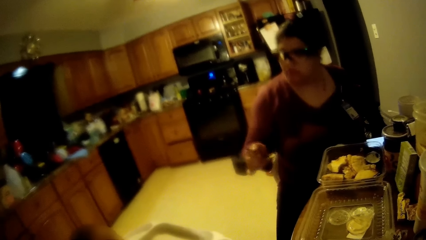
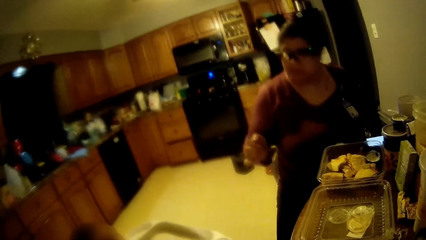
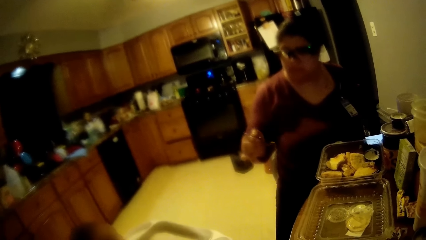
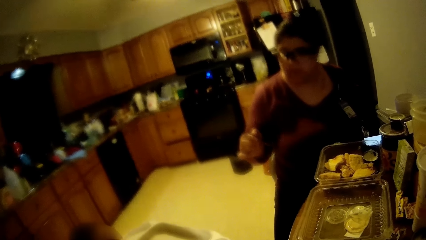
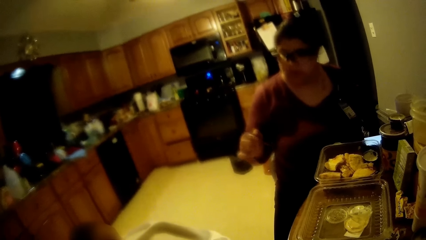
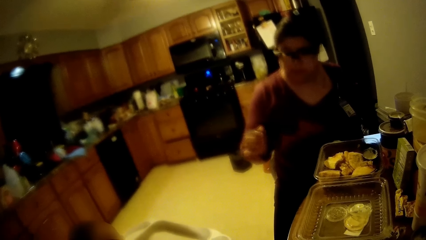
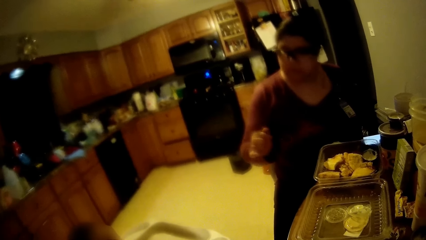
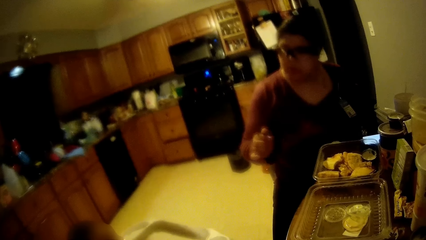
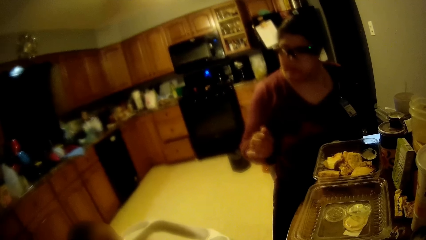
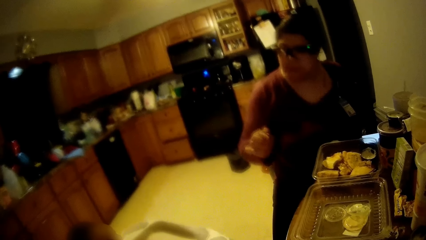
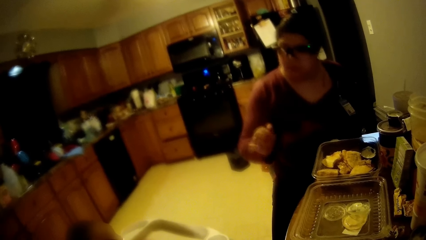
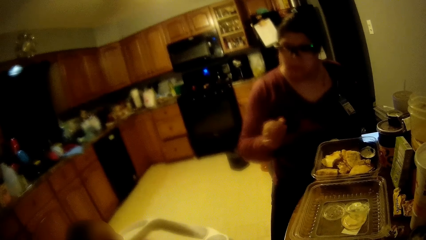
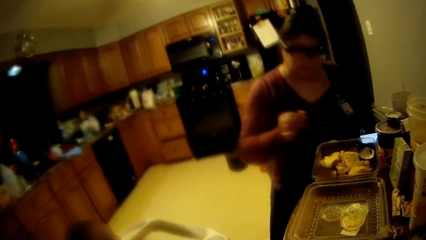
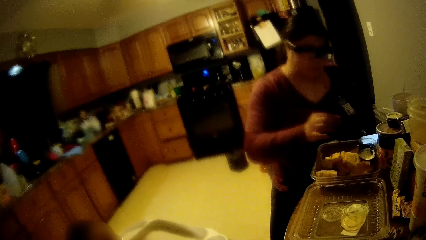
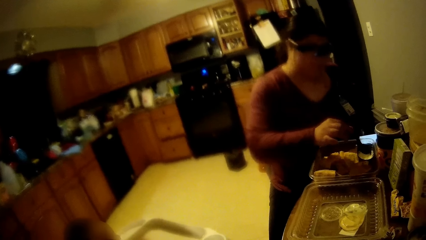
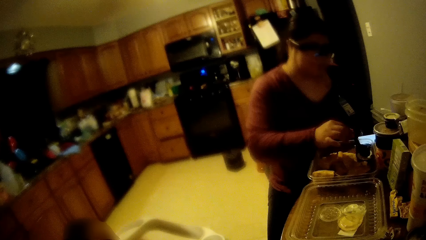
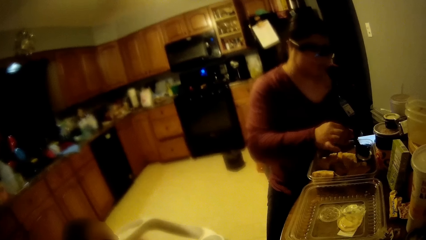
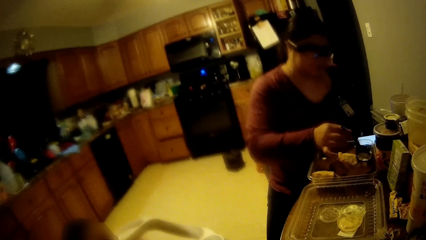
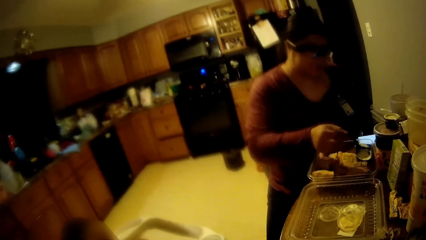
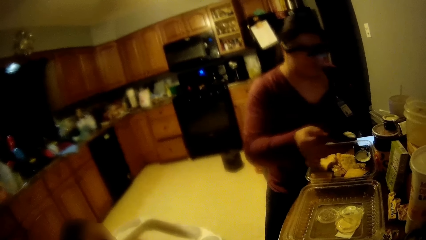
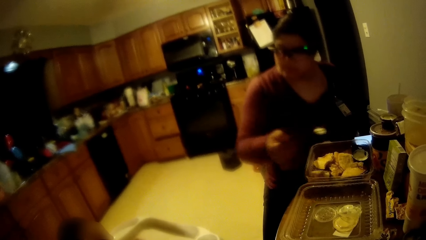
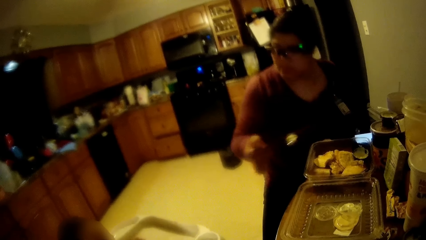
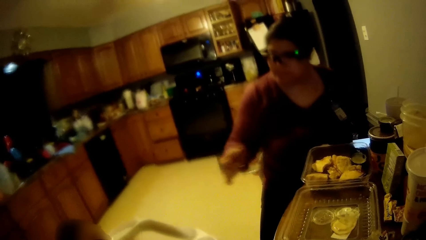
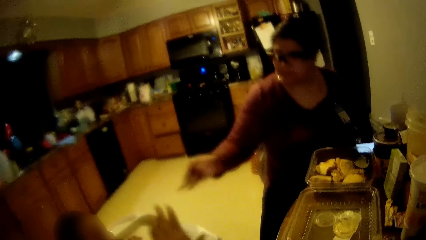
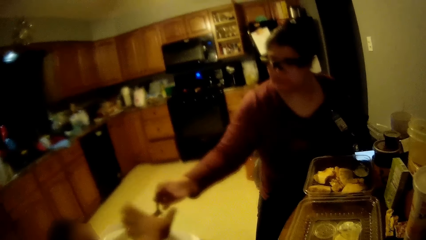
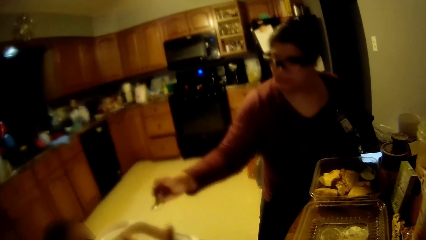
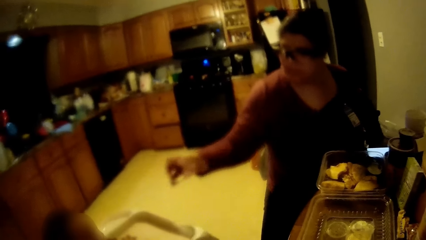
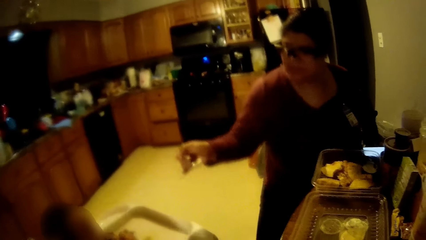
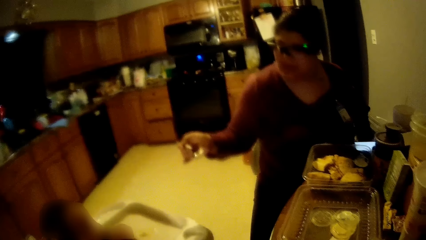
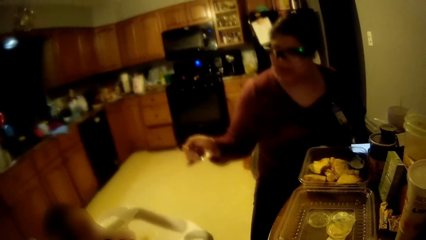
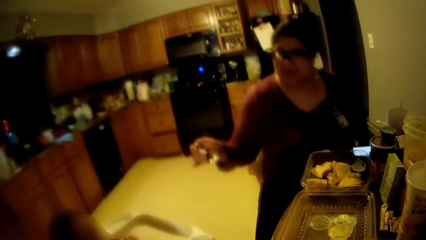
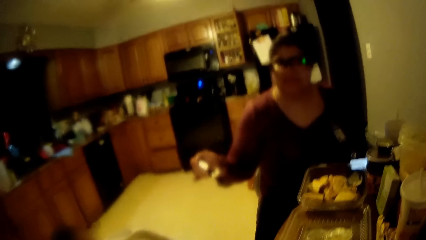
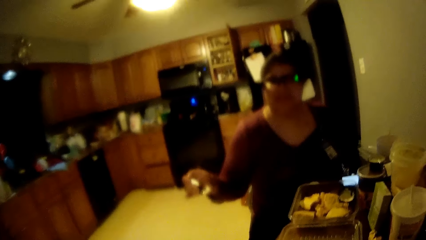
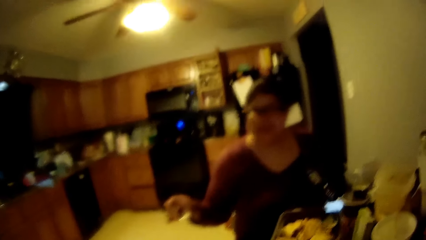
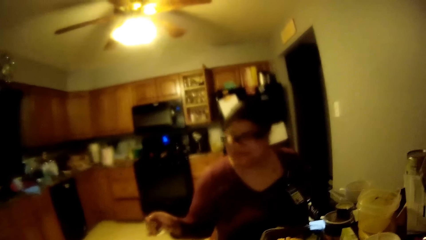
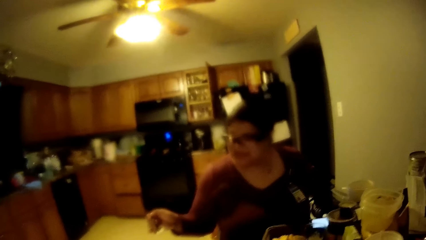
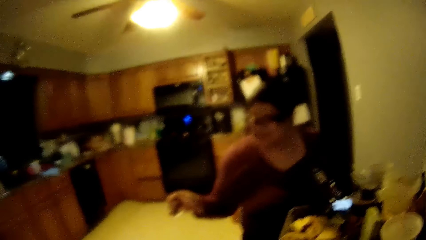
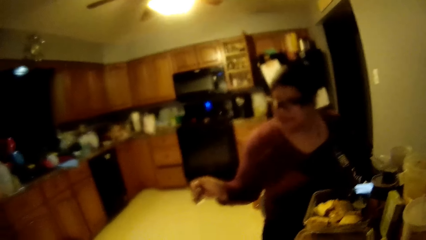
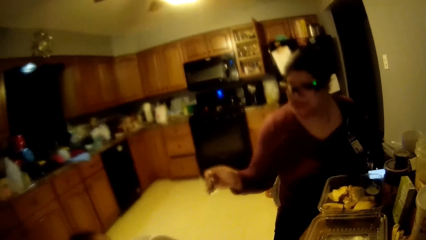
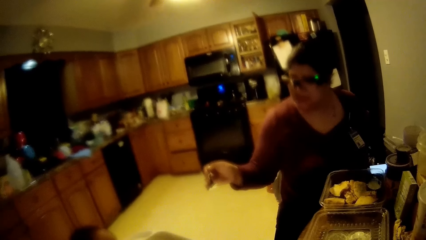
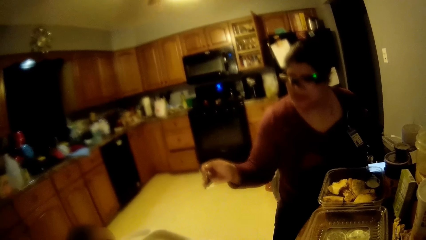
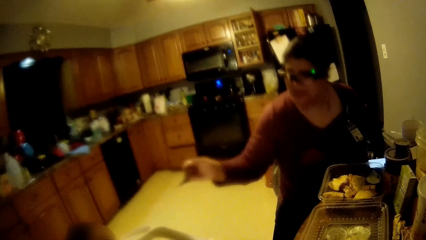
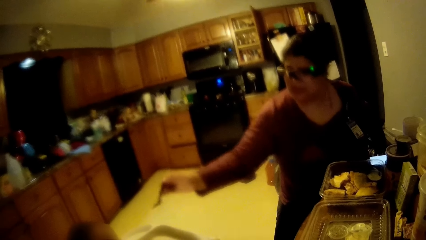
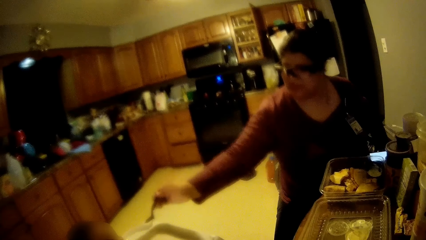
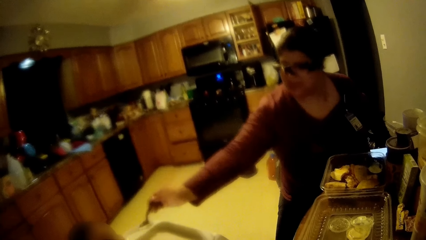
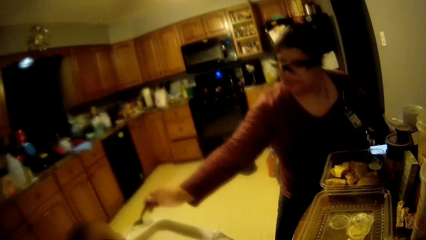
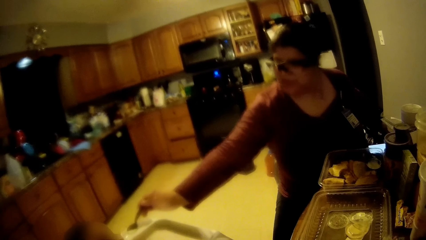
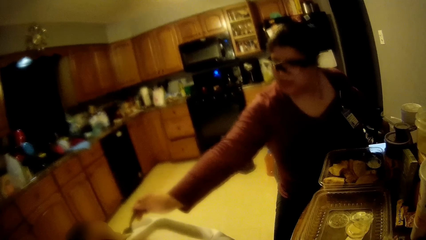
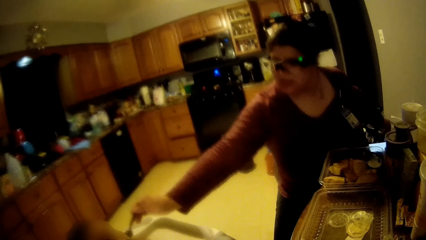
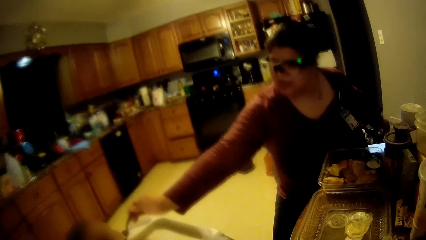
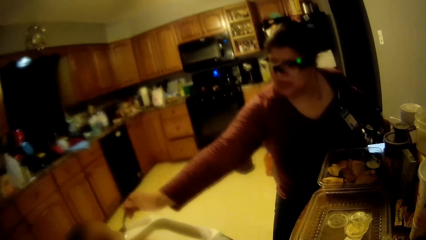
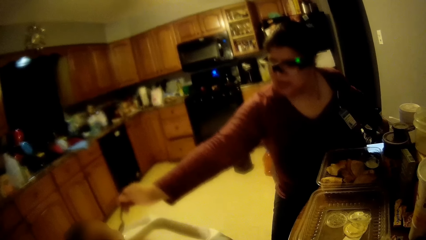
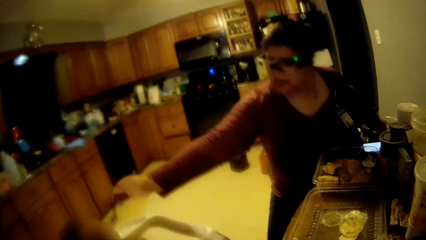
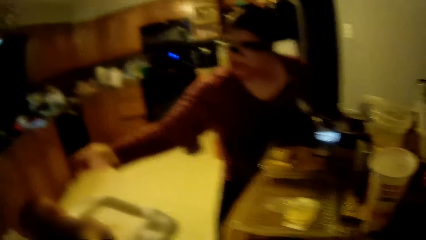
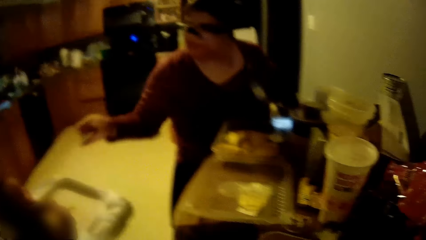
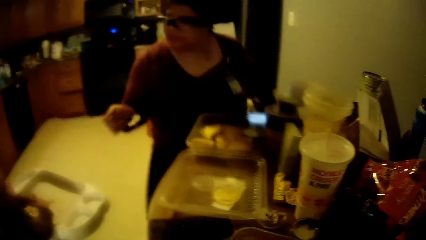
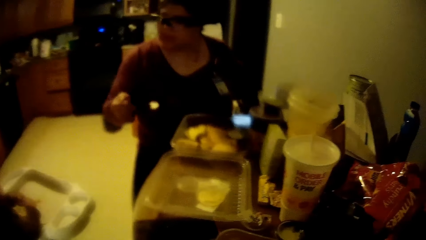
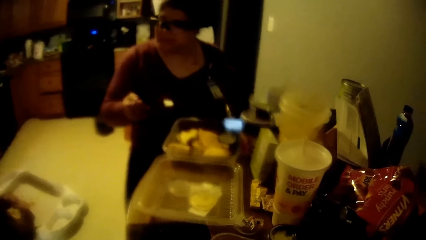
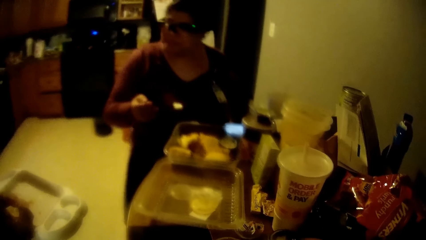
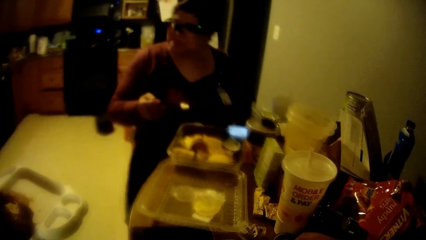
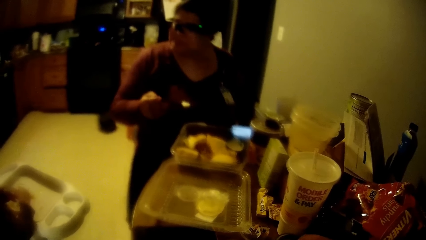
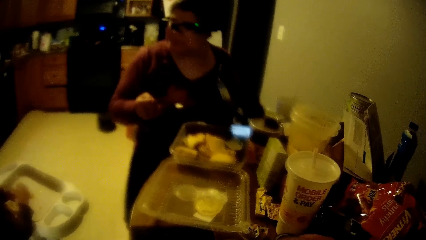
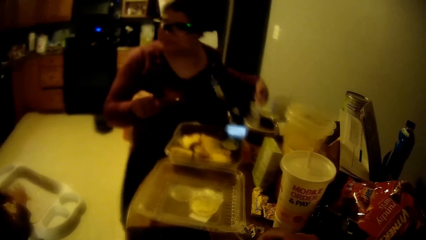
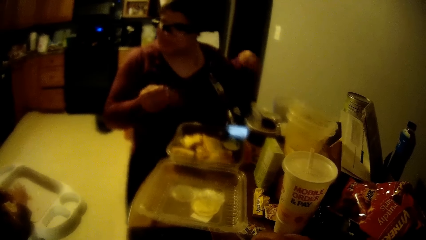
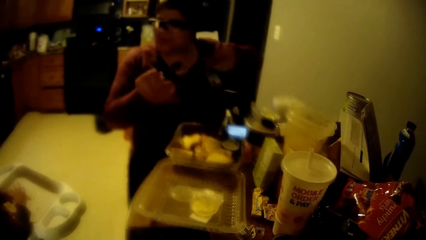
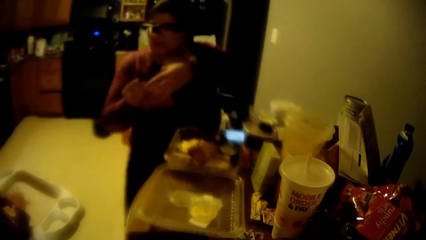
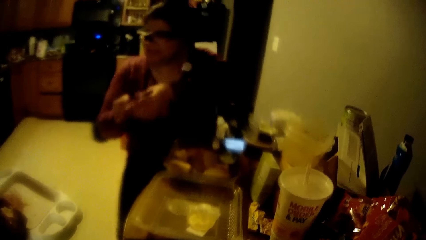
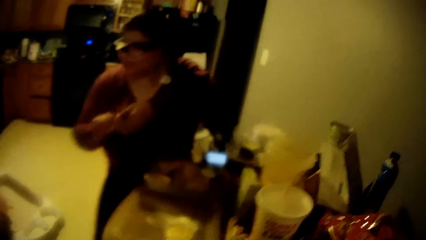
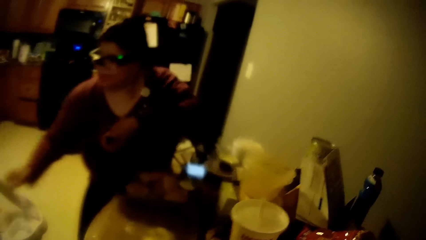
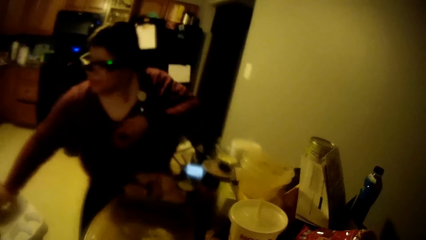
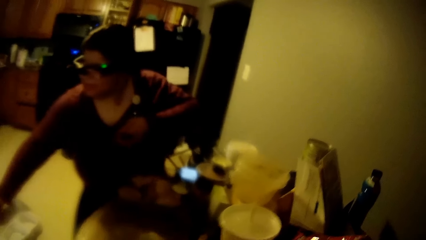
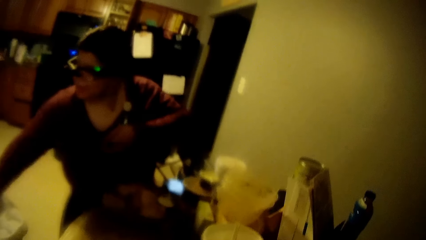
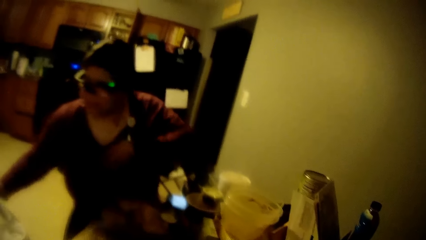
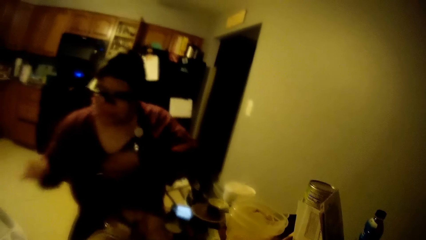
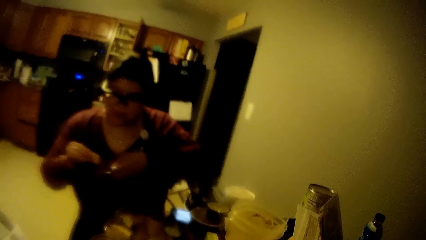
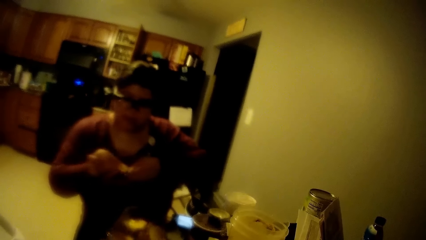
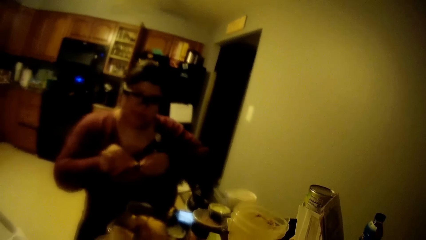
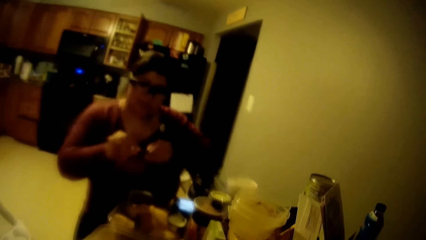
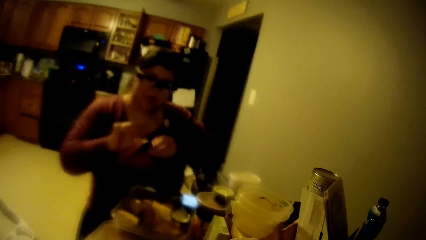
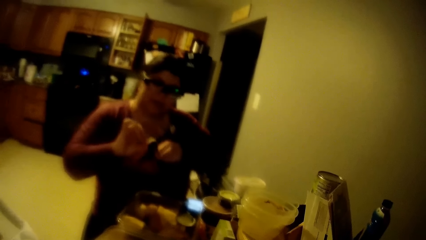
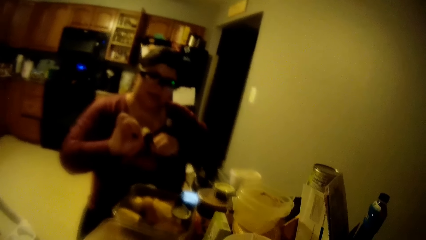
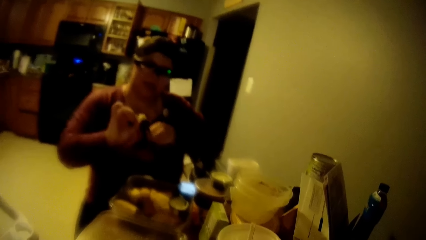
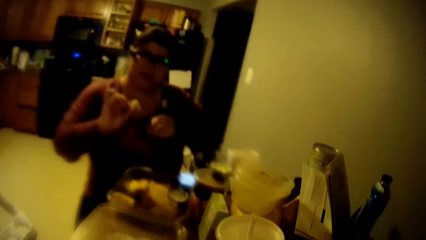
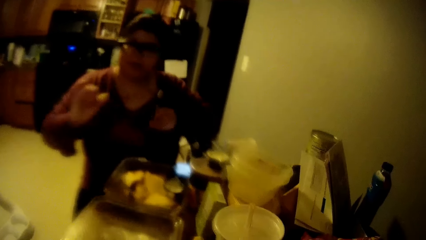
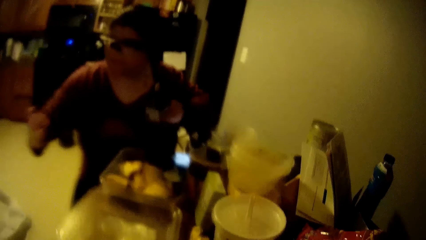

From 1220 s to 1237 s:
The woman scoops ice cream with the spoon in her right hand. The camera wearer converses with the woman. The woman feeds the toddler with the ice cream in the spoon with her right hand. The woman transfers the spoon from her right hand to her left hand. The woman picks up a snack from the high table with her right hand. The woman rubs the snack in her right hand on the spoon in her left hand.
